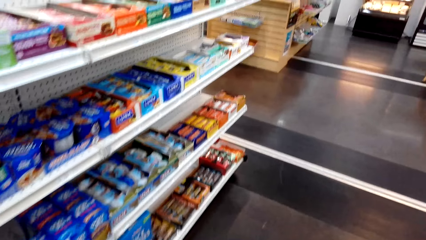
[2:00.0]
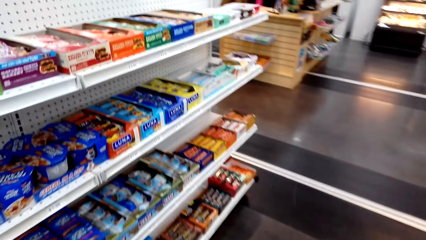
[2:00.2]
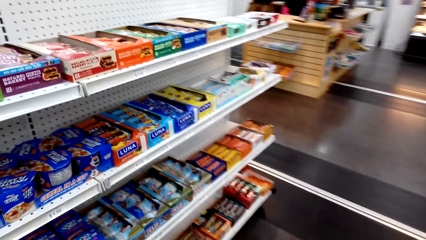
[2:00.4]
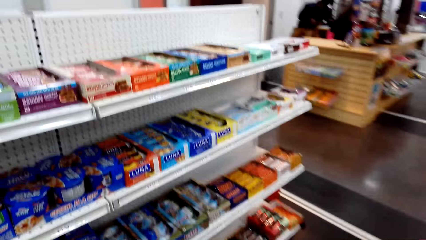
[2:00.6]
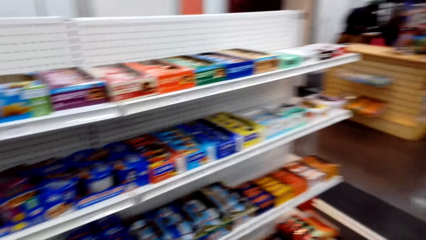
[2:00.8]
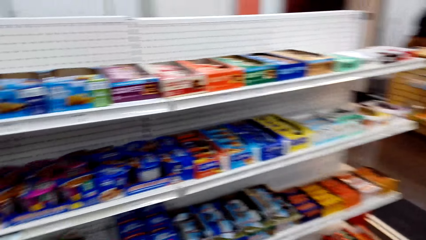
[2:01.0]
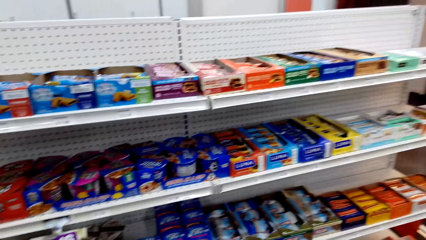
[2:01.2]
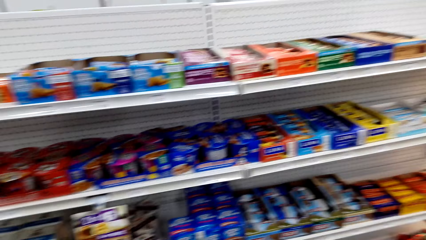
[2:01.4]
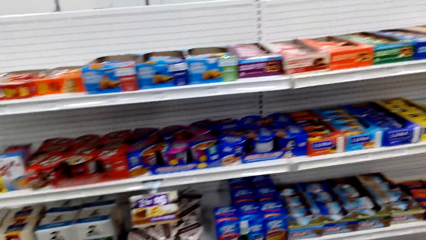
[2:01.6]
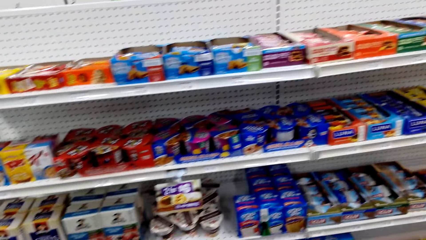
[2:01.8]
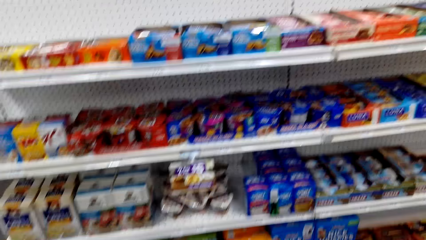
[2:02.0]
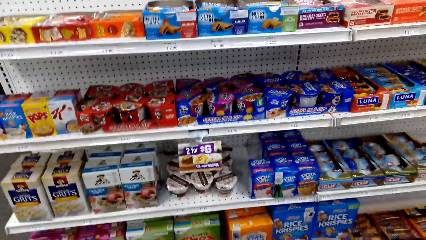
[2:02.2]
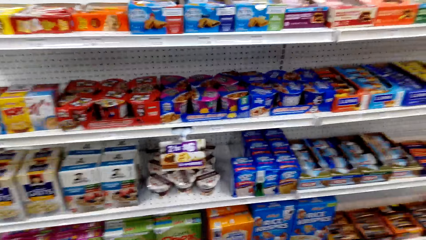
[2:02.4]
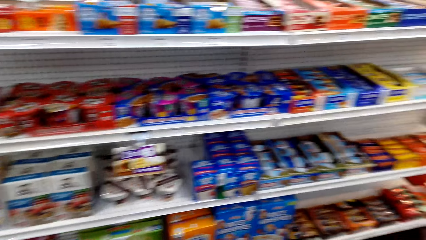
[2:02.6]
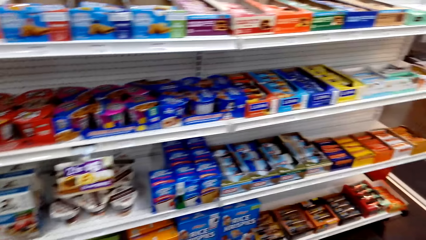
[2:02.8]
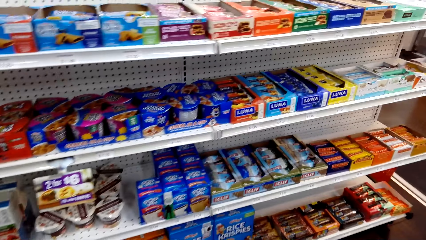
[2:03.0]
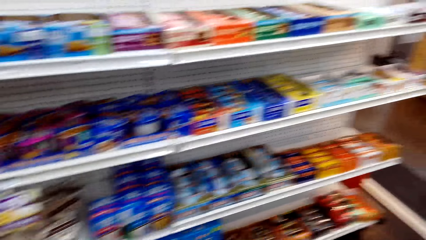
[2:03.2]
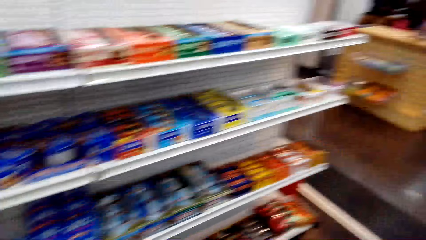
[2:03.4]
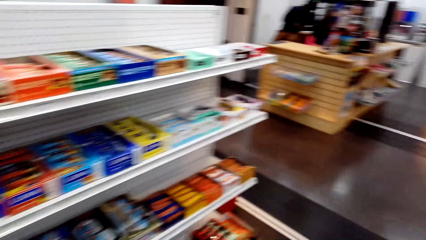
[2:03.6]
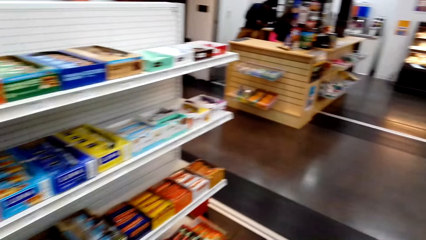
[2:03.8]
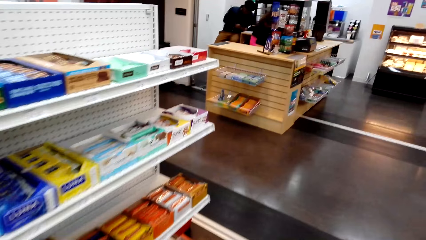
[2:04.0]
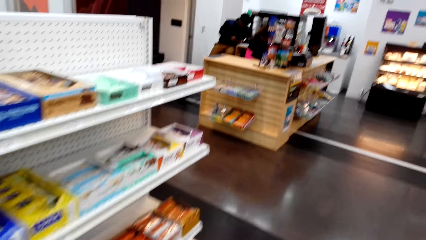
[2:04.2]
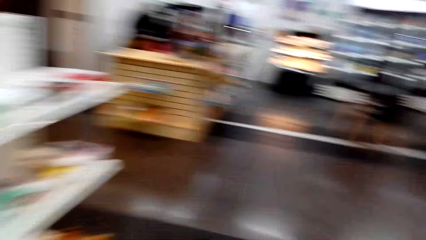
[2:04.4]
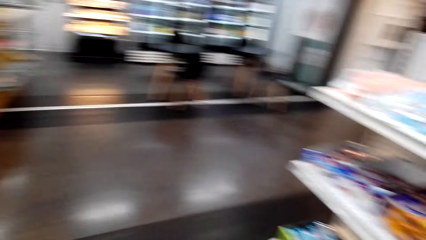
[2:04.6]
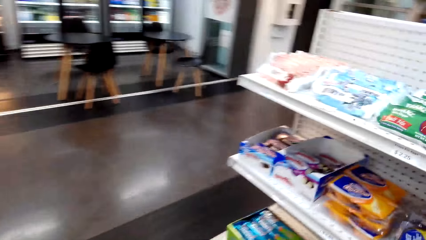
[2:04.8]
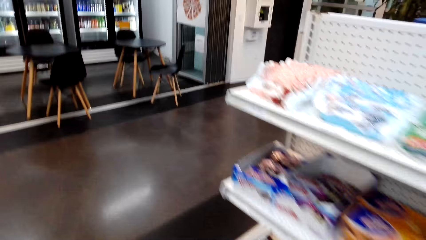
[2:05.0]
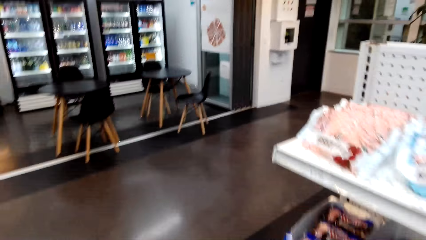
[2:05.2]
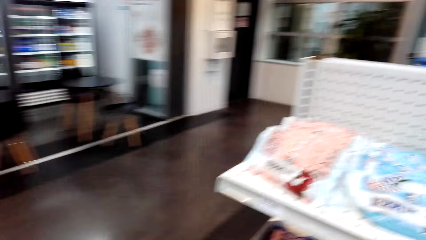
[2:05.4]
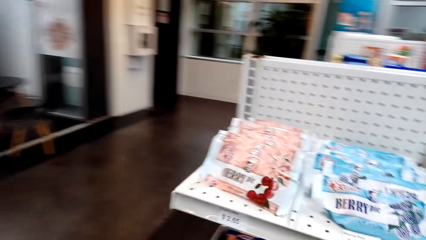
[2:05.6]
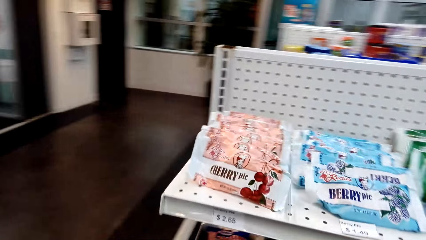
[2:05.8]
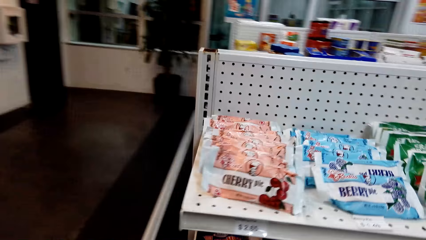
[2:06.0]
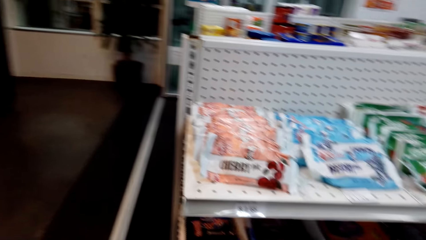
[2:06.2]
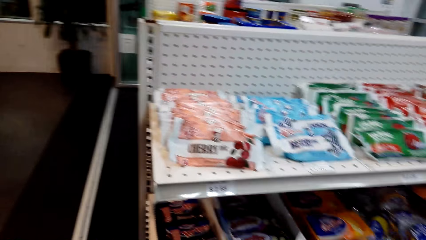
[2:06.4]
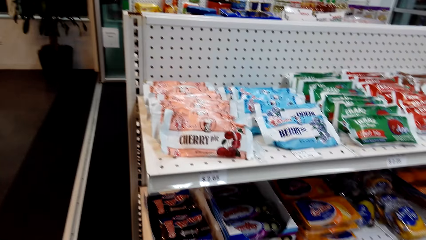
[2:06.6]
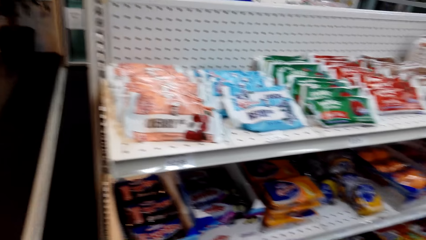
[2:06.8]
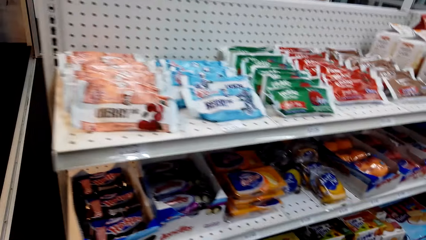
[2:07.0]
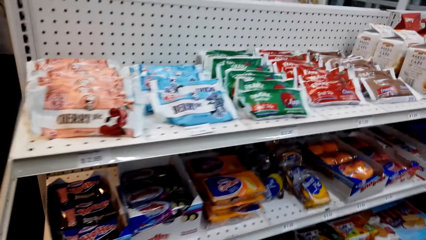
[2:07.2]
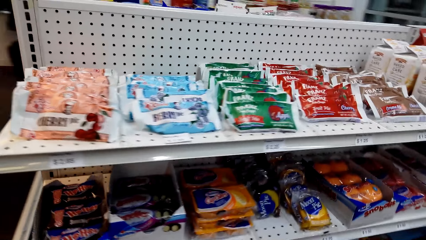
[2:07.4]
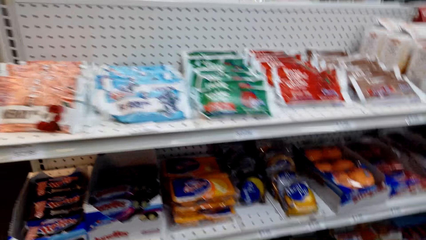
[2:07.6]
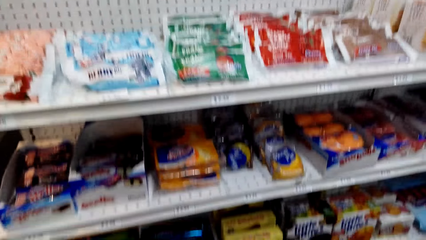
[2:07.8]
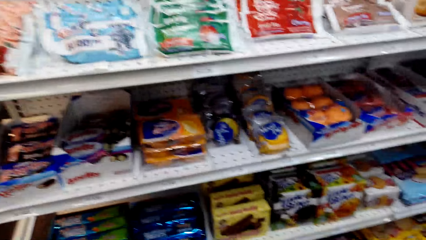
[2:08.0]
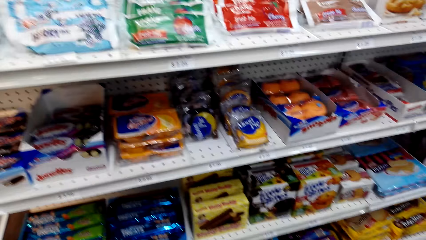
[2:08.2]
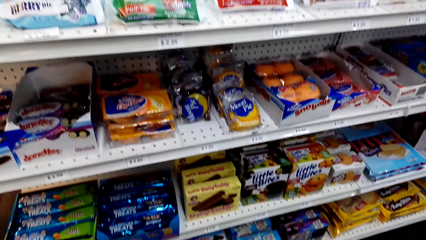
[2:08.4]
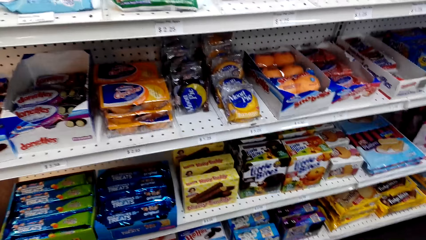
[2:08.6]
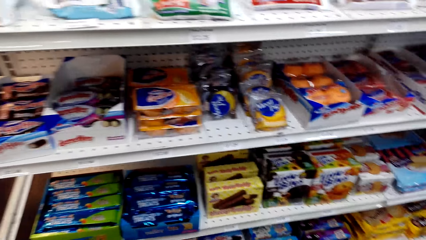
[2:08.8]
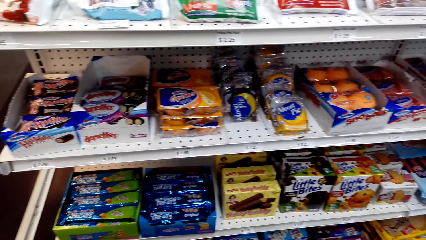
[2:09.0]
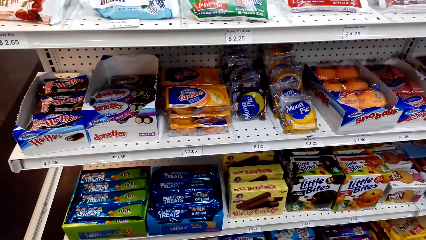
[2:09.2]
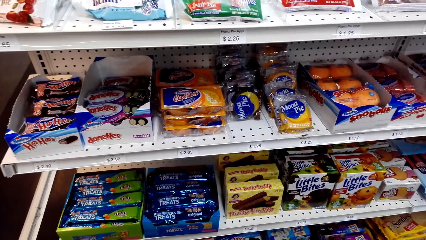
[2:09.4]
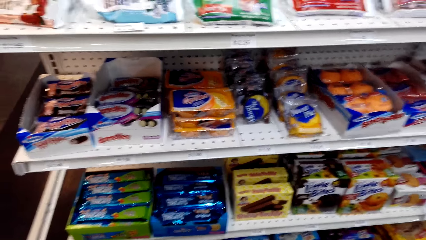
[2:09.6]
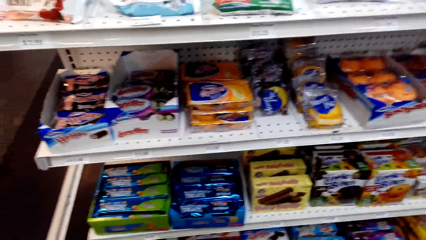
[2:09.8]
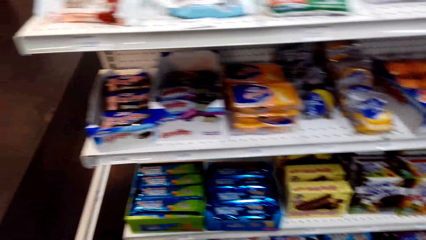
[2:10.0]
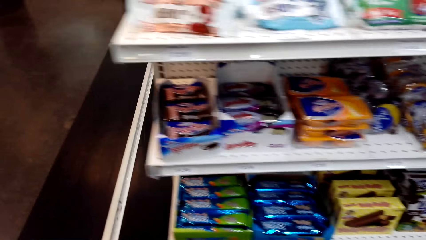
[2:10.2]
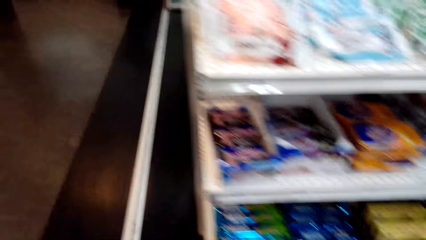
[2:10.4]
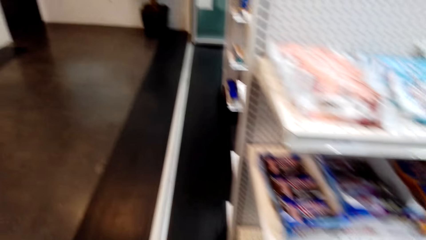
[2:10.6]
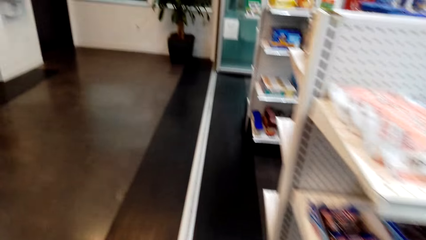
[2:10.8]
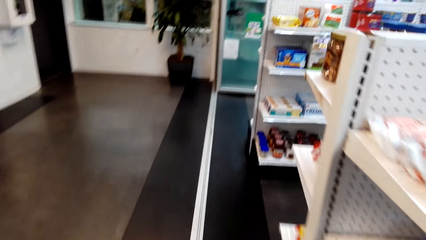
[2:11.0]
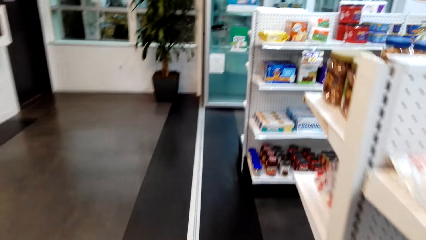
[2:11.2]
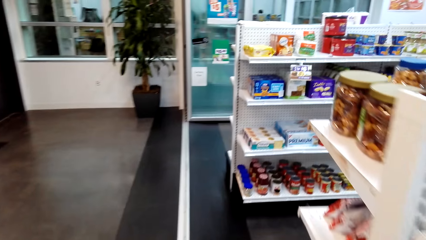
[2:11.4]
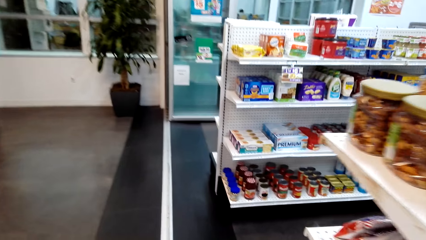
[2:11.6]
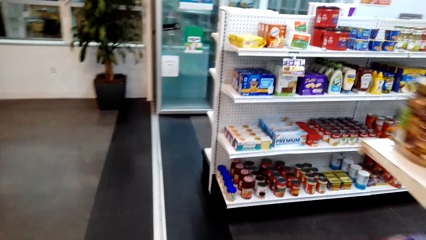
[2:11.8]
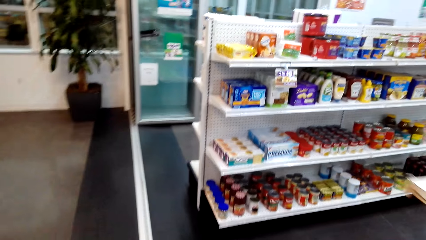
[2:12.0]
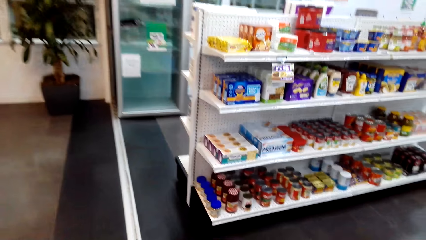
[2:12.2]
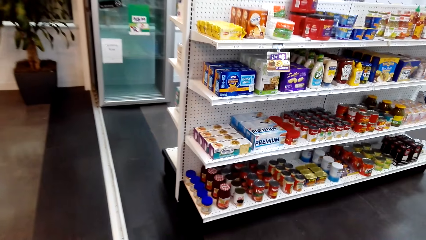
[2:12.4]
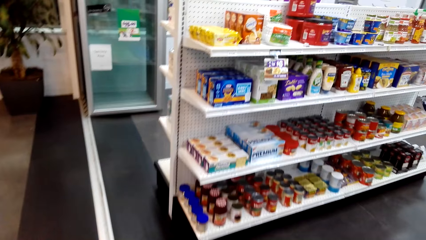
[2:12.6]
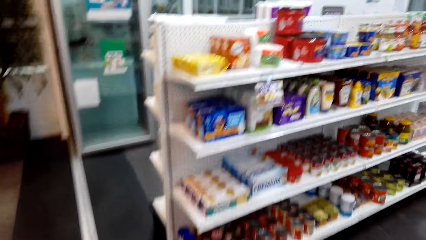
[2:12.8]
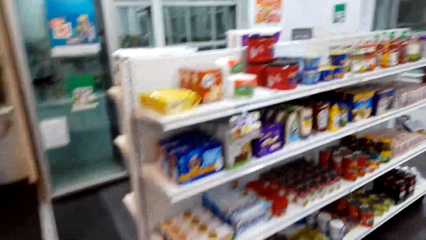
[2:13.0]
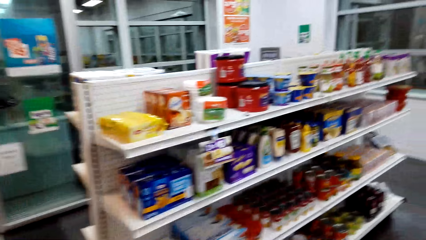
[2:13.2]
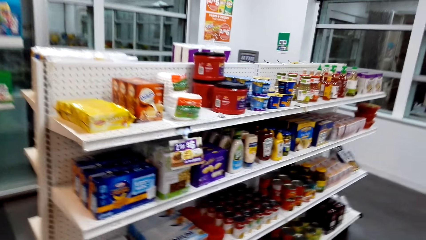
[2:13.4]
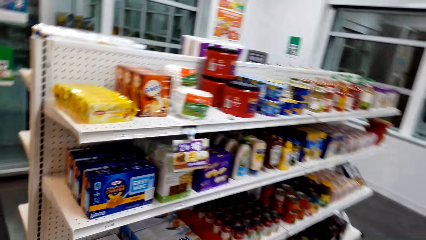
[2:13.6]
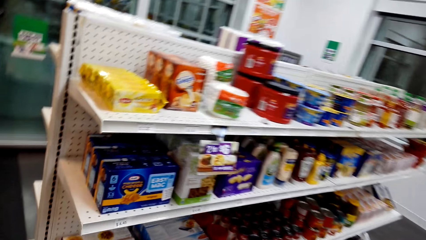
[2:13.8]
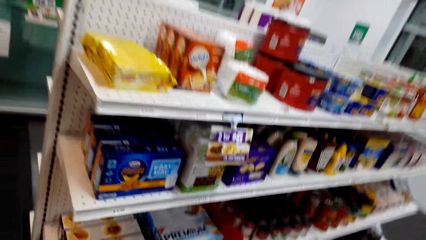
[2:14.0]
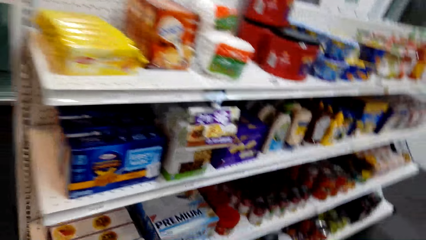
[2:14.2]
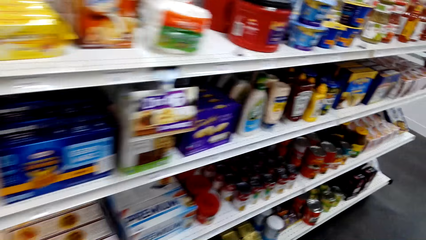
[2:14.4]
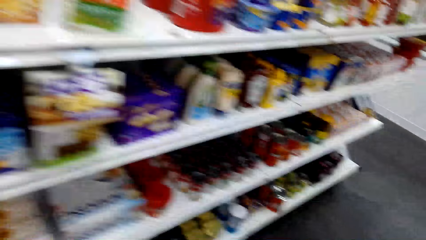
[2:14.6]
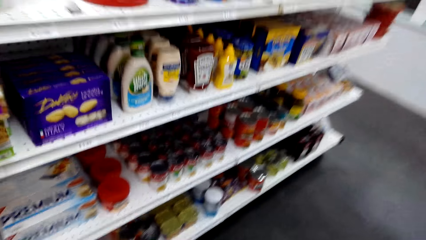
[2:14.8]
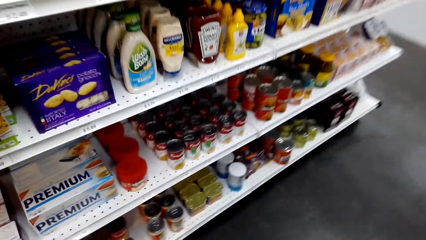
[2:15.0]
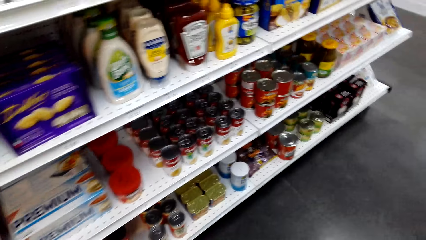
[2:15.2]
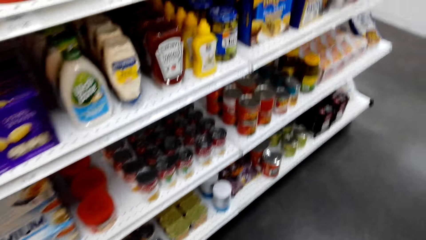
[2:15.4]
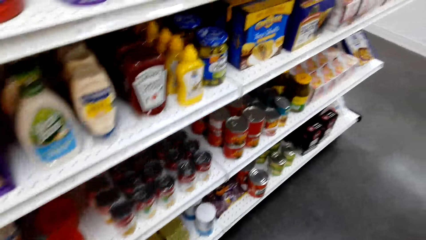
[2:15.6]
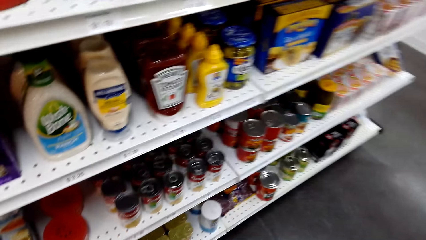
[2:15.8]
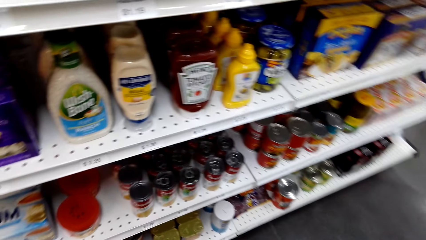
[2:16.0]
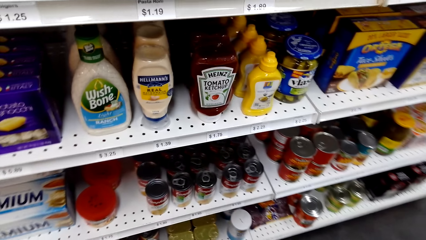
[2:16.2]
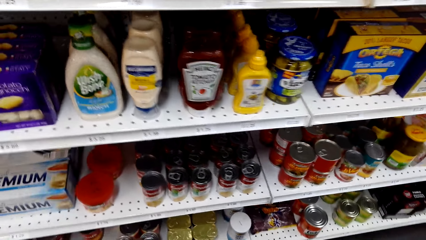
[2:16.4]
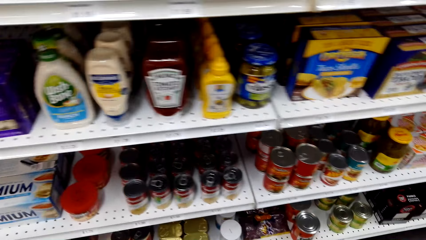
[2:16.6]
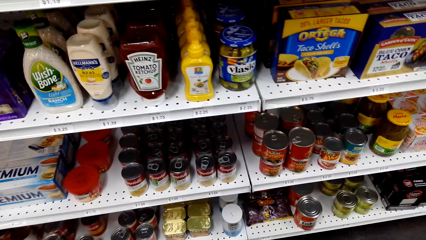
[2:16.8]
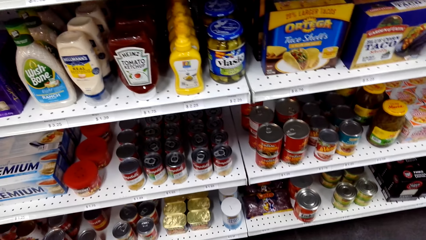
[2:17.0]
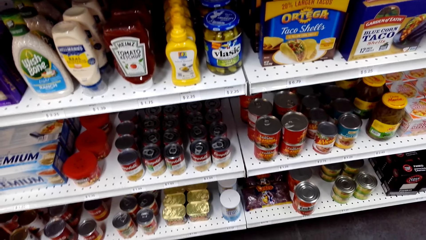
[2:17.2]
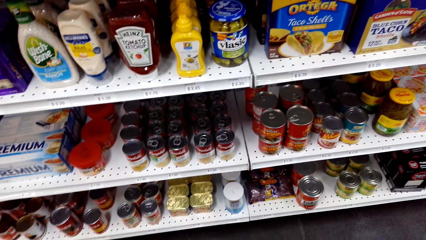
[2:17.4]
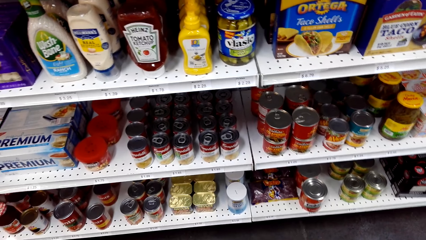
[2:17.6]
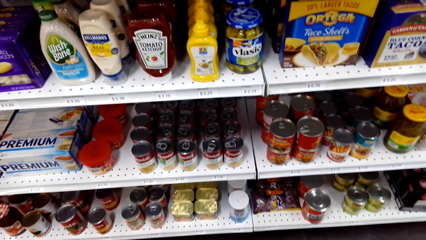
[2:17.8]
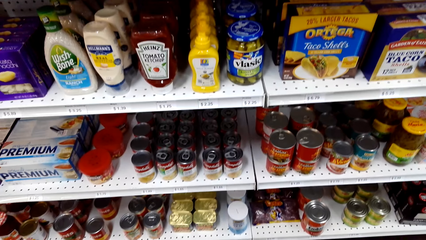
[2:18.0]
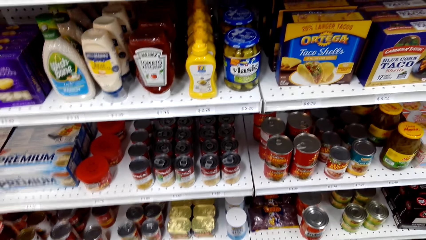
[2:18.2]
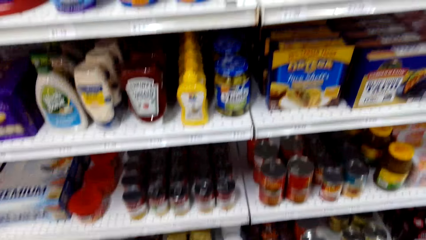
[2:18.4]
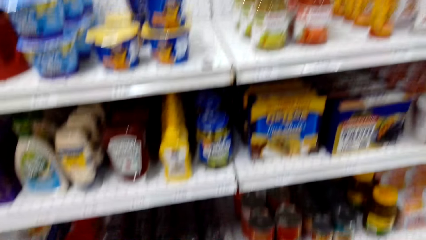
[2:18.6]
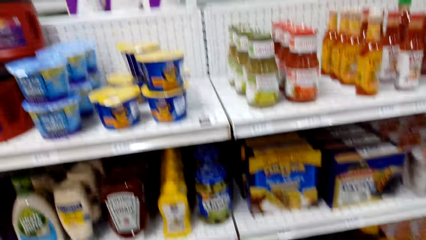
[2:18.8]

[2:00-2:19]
The camera wearer looks around. They walk around. They look around. They walk around. They look around.
